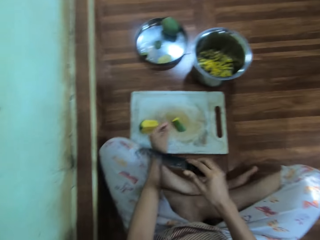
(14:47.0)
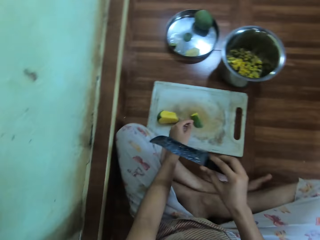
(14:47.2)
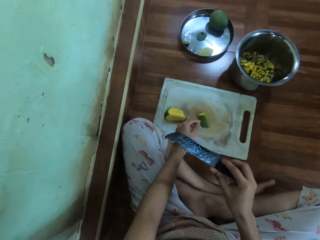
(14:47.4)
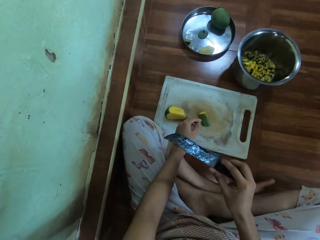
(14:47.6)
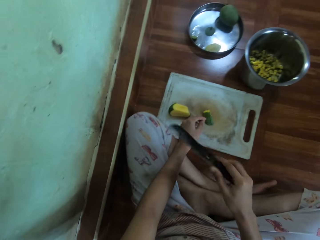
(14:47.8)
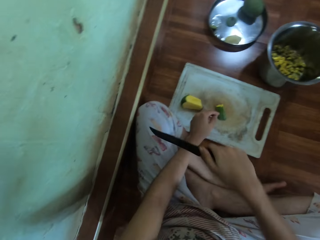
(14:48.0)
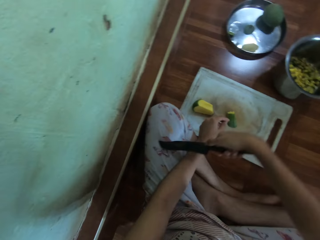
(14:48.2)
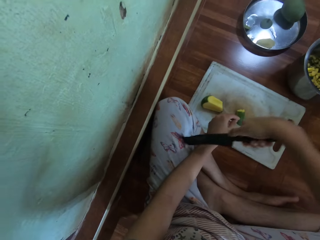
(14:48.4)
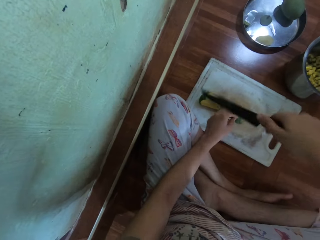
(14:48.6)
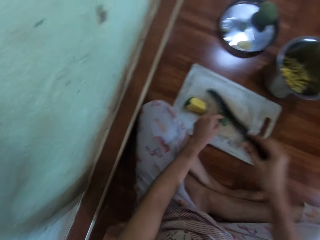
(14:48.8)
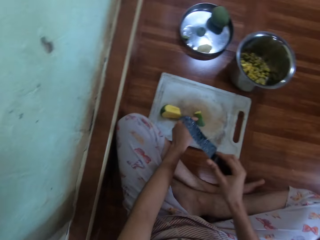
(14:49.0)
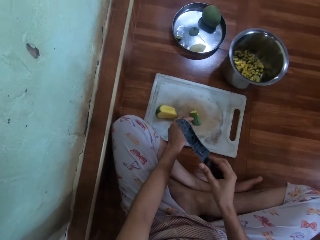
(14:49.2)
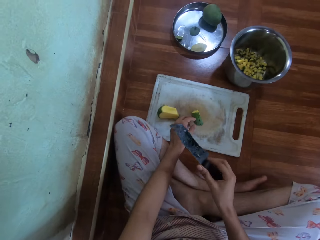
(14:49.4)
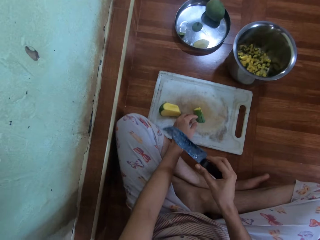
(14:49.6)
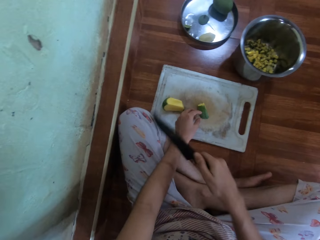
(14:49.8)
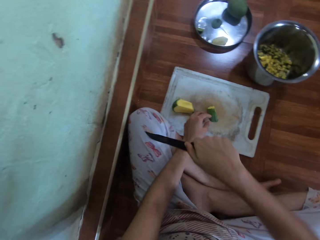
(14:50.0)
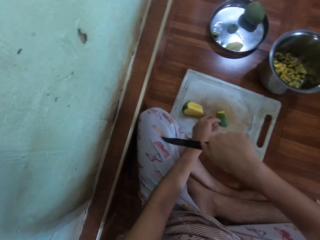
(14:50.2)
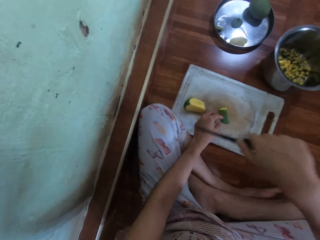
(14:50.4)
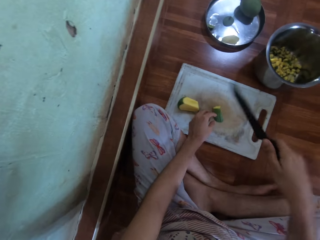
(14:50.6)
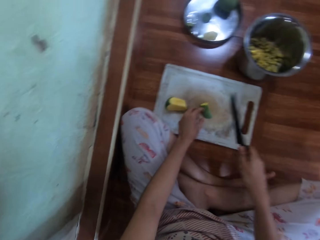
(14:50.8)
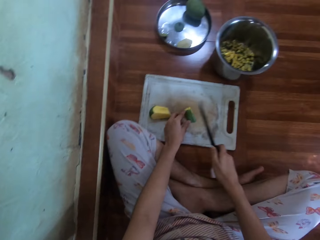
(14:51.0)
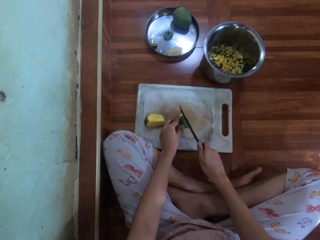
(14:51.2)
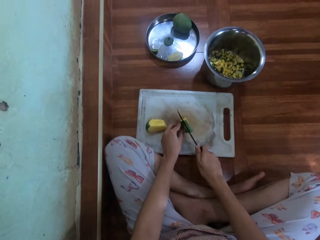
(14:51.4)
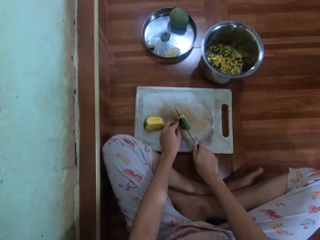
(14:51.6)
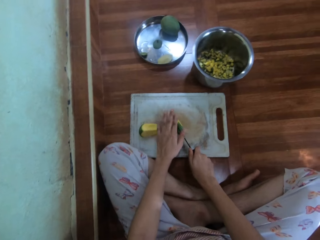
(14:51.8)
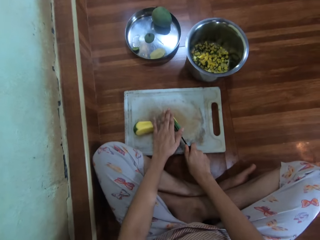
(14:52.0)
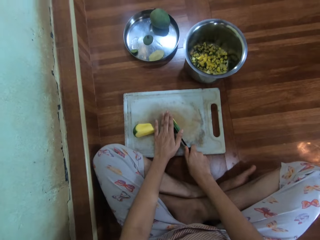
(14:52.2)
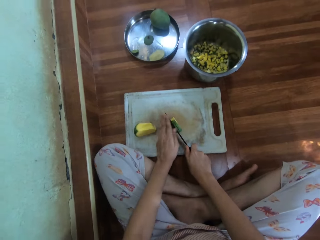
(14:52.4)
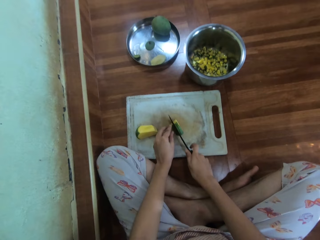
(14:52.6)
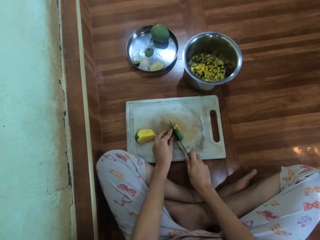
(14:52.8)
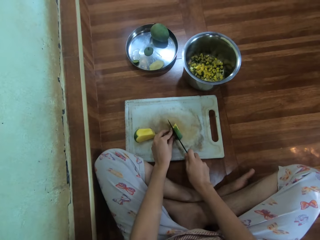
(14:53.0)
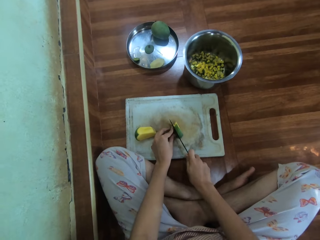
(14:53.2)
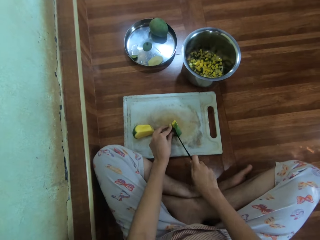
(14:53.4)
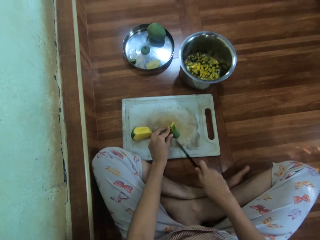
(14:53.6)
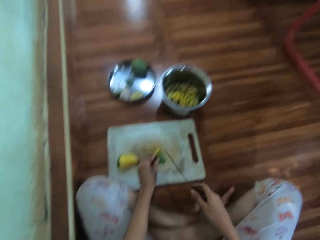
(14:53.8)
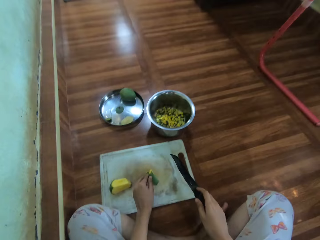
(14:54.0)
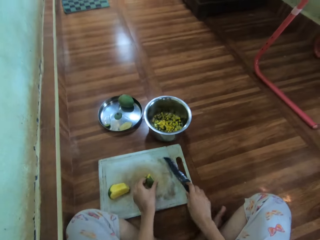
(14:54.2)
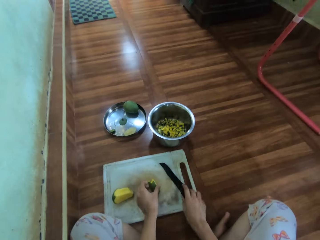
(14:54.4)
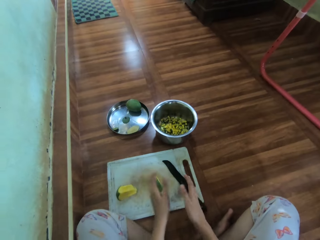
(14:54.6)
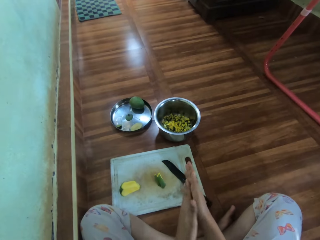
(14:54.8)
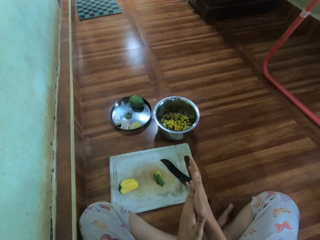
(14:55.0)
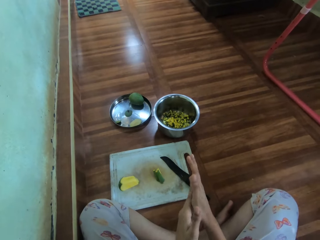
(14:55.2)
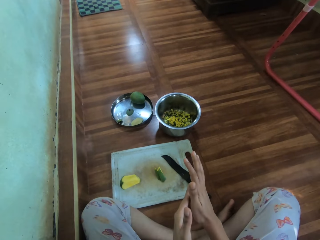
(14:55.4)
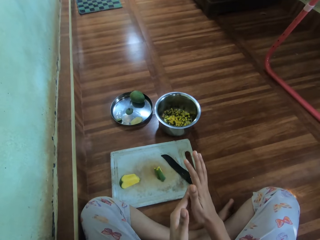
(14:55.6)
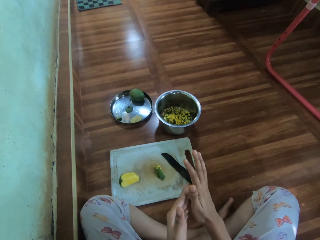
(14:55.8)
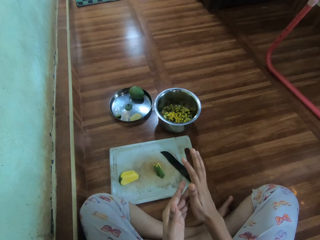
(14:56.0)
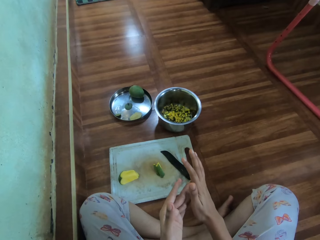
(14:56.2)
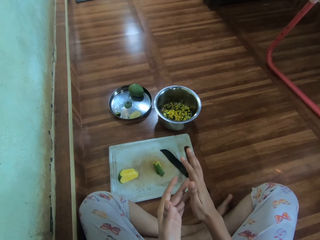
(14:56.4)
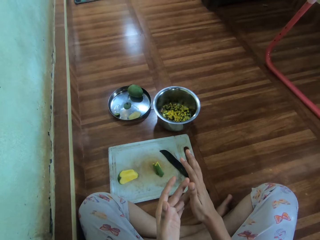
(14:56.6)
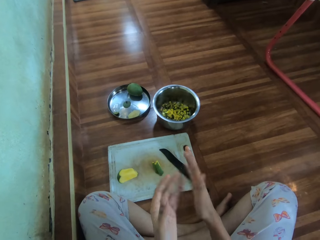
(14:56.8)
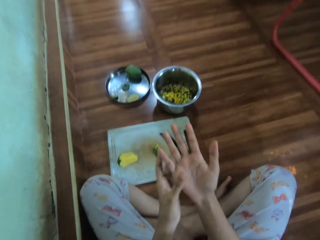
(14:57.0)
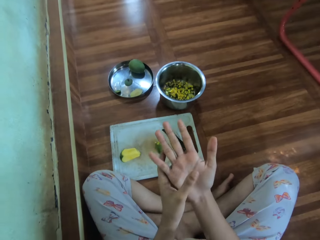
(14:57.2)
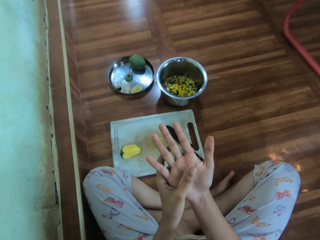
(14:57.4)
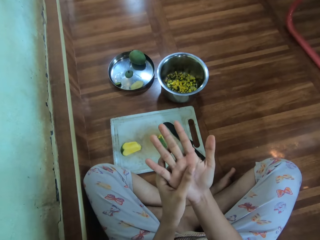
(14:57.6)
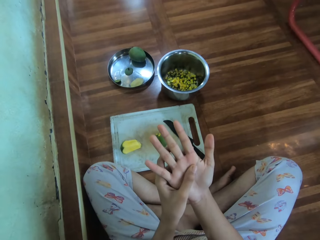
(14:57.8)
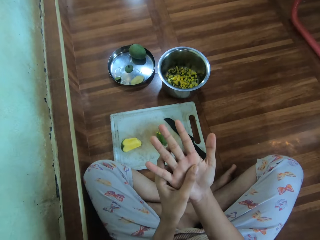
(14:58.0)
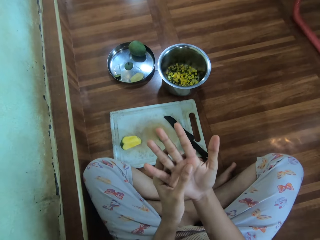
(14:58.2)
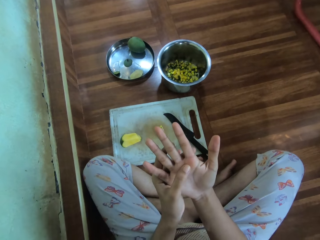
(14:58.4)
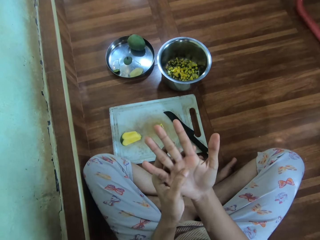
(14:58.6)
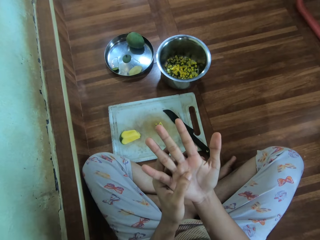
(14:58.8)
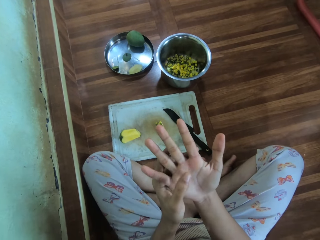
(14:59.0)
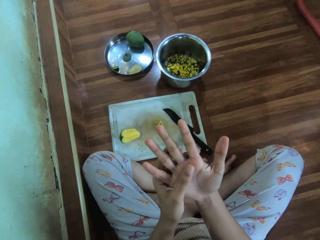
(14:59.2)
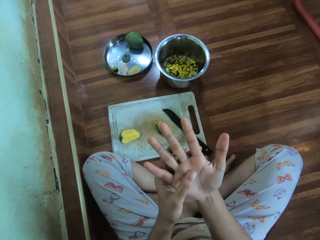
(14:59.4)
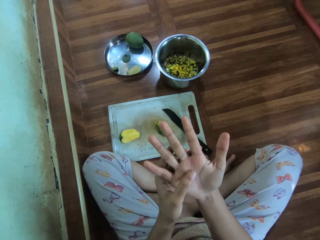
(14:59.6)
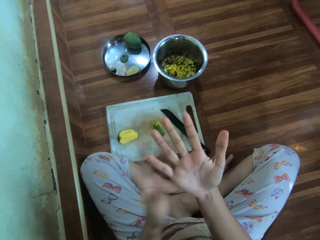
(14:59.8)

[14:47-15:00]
The camera wearer adjusts the knife. They hold the knife. They wipe the knife. They cut a mango with the knife. They drop the knife on the chopping board. They rub fingers on their palm. They touch their palm.

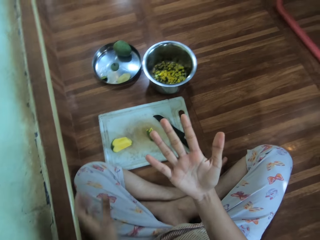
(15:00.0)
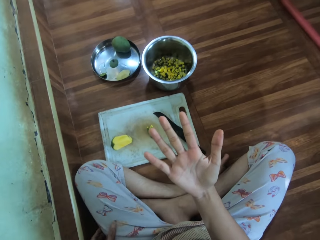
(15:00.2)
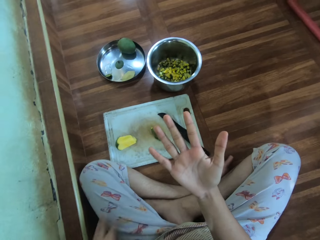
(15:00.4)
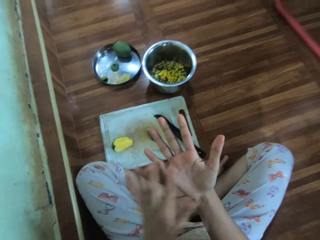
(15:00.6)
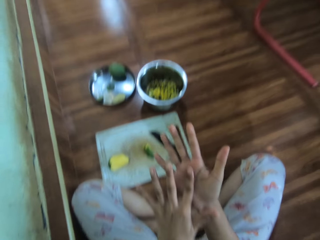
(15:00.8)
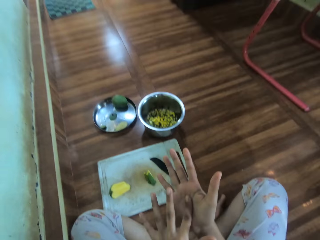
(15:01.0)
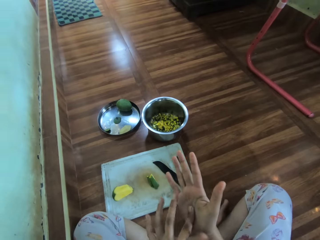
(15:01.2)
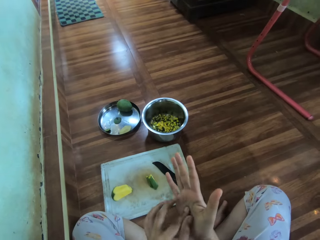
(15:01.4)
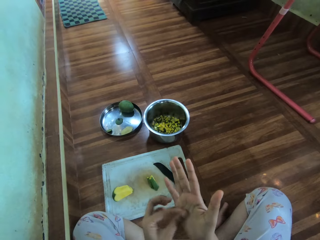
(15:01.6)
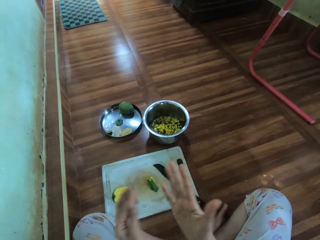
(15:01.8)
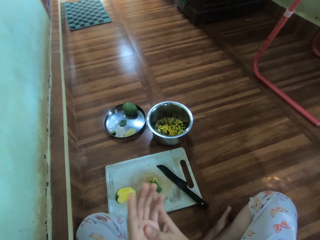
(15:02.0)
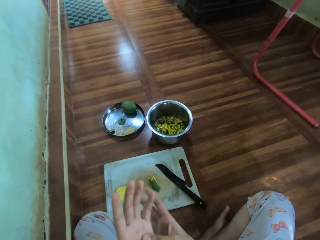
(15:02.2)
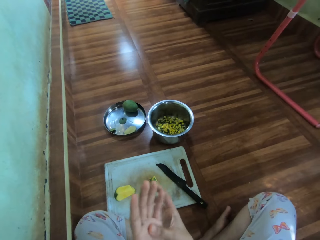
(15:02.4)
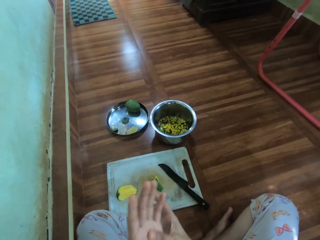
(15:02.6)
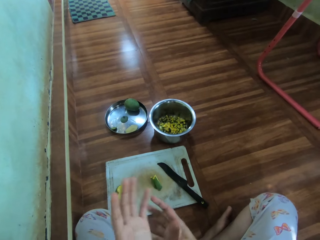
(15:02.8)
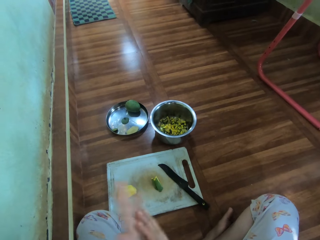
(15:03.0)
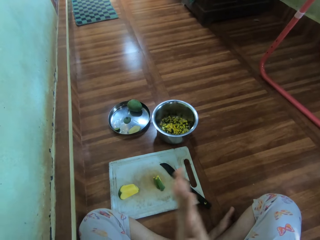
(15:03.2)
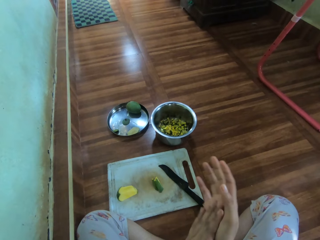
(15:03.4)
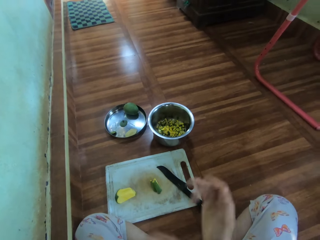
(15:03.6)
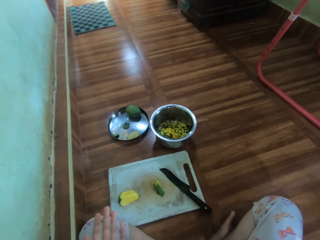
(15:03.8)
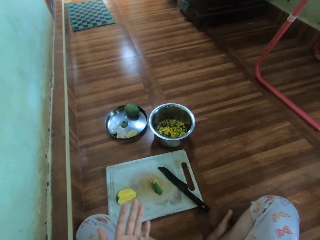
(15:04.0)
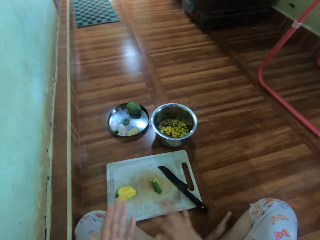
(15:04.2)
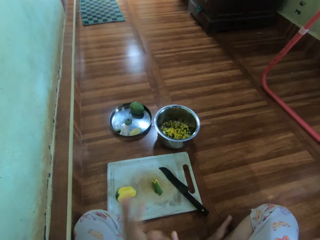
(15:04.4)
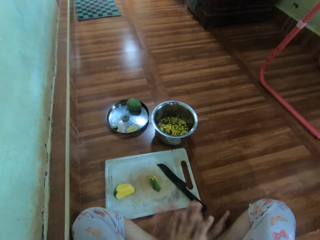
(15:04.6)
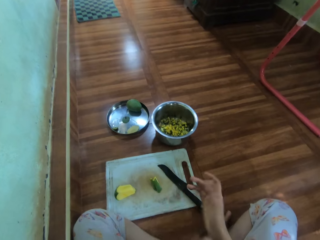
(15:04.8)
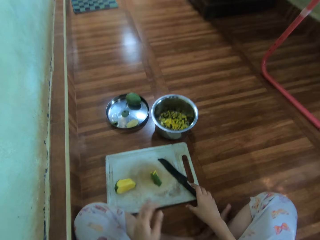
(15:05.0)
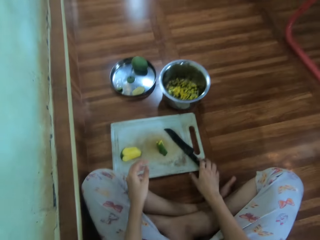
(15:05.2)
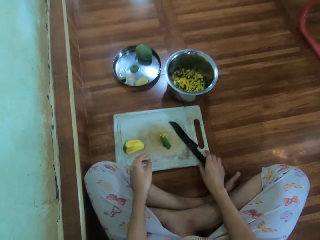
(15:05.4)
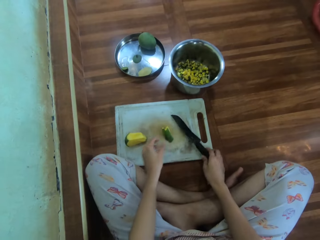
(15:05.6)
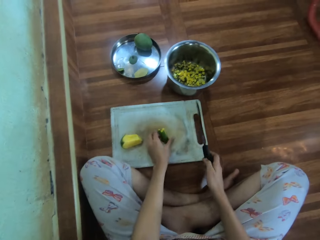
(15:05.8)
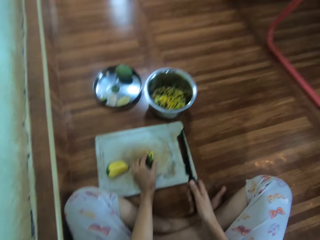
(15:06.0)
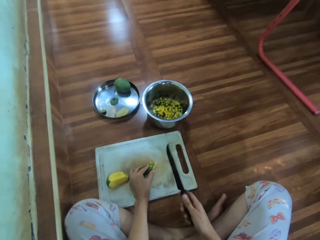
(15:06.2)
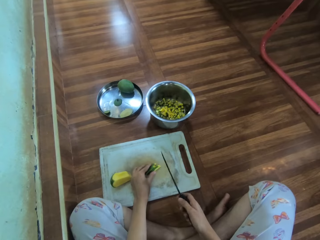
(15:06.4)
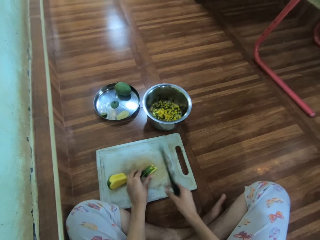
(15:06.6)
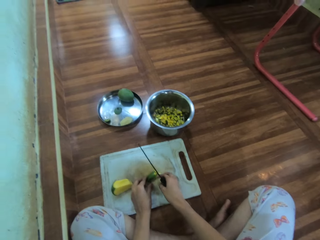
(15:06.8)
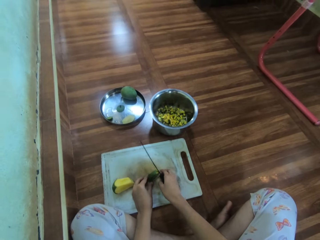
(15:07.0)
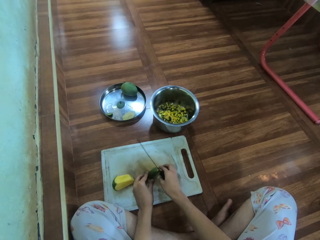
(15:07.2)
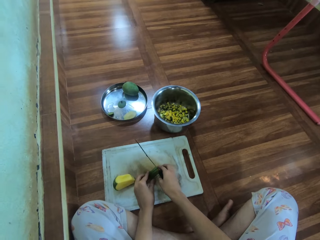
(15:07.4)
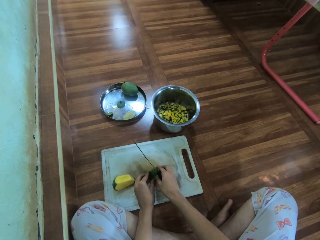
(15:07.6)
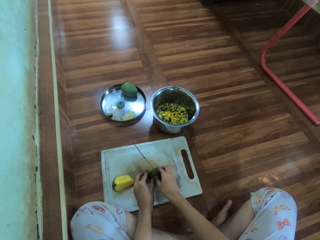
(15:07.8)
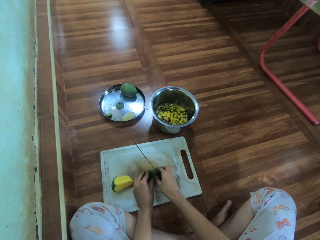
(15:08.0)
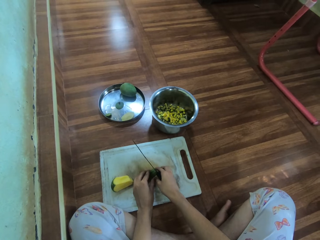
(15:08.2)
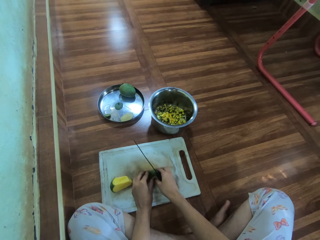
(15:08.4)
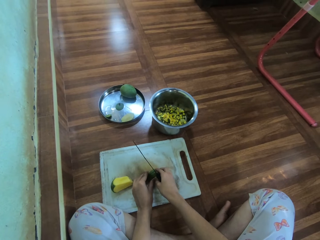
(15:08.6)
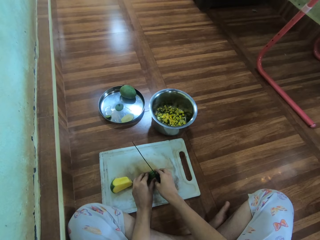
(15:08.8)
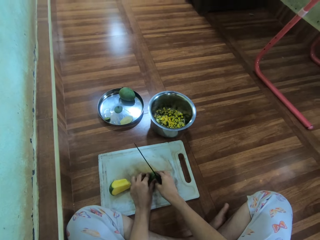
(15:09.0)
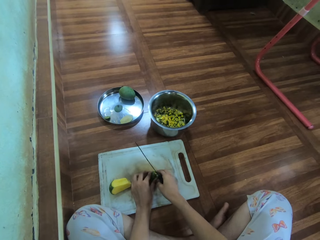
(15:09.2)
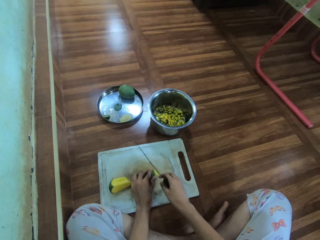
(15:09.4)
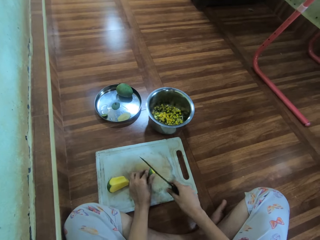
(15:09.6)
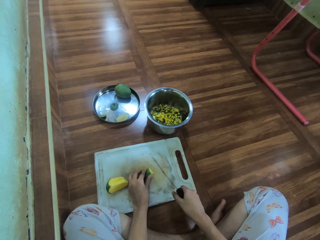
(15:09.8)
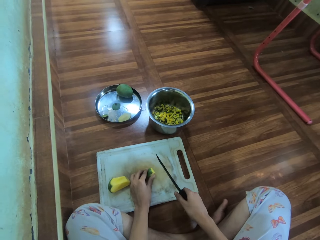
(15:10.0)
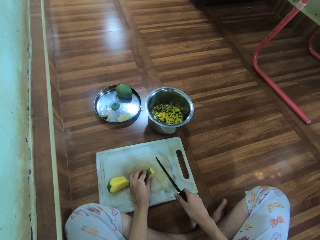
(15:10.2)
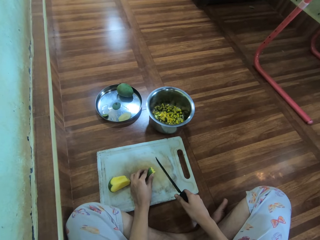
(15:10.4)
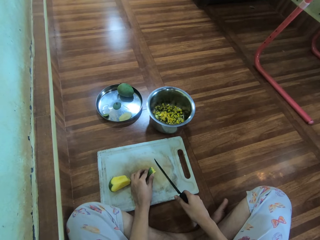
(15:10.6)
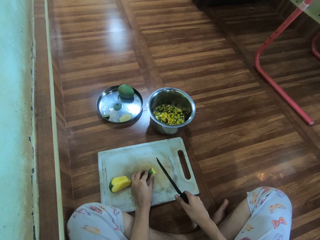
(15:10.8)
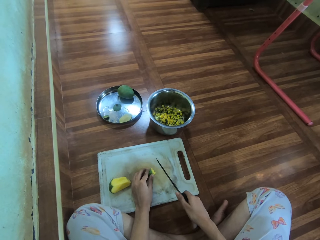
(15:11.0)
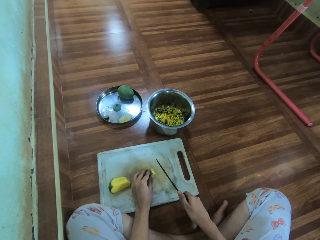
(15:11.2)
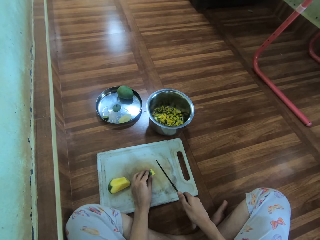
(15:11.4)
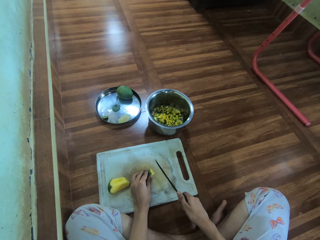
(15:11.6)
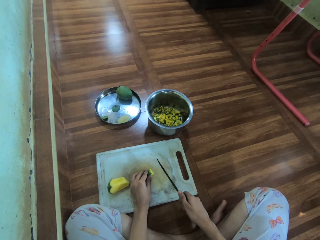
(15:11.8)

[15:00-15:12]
The camera wearer rubs his hands. He picks up a knife. He cuts a mango with the knife. He adjusts the mangoes.
